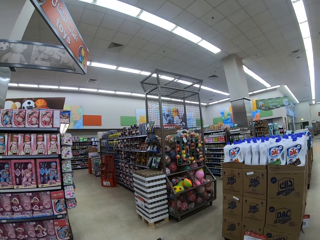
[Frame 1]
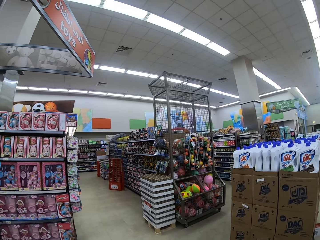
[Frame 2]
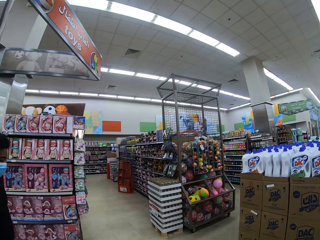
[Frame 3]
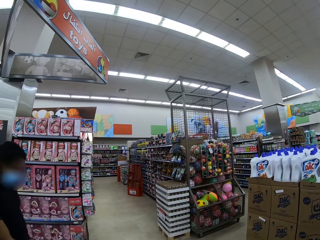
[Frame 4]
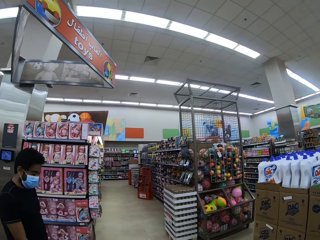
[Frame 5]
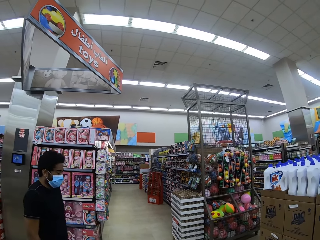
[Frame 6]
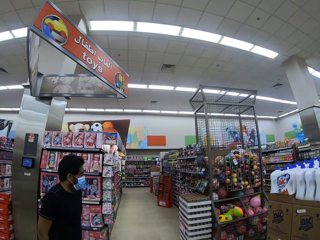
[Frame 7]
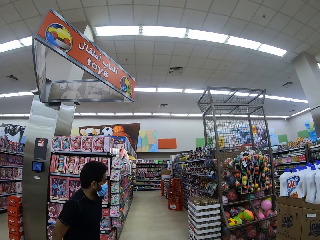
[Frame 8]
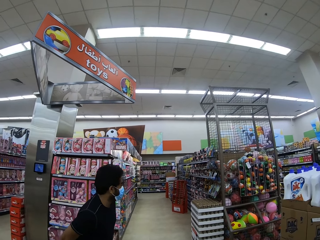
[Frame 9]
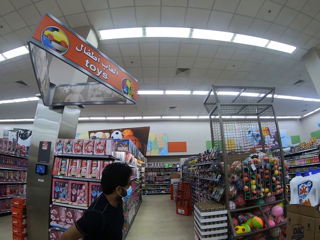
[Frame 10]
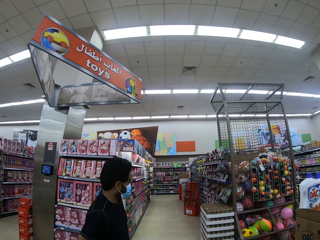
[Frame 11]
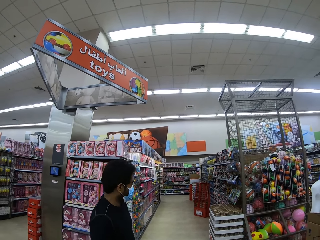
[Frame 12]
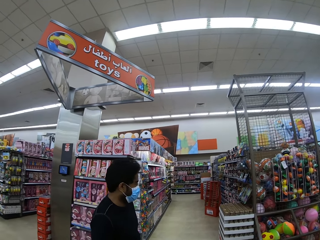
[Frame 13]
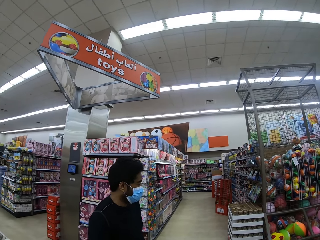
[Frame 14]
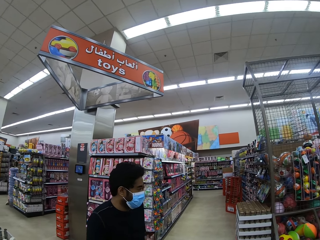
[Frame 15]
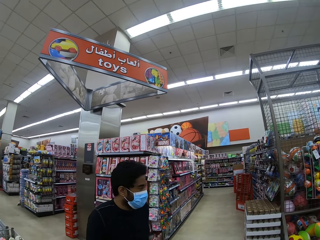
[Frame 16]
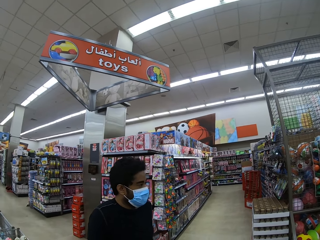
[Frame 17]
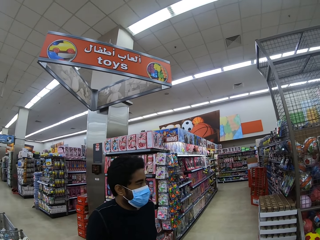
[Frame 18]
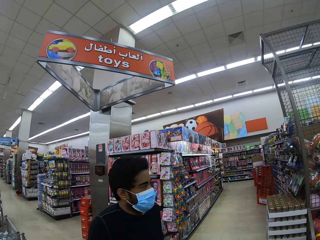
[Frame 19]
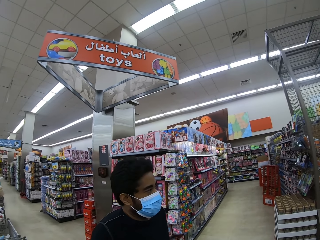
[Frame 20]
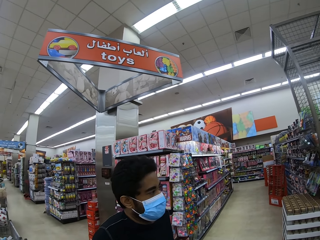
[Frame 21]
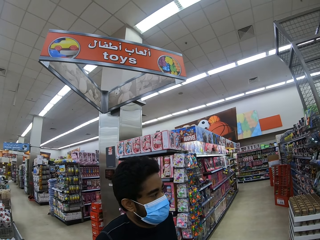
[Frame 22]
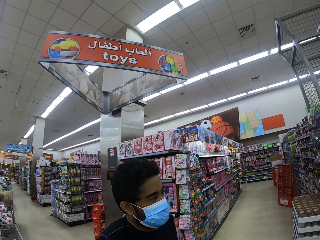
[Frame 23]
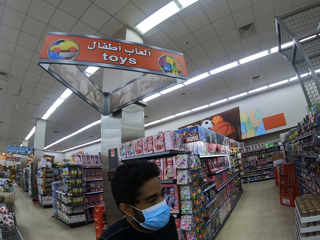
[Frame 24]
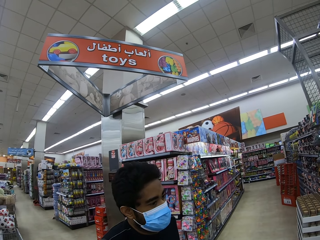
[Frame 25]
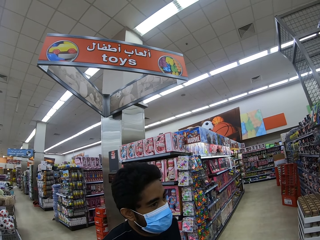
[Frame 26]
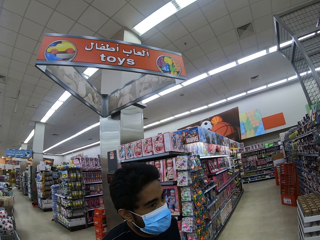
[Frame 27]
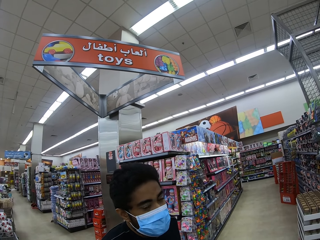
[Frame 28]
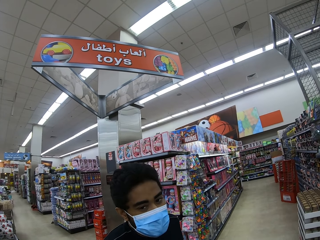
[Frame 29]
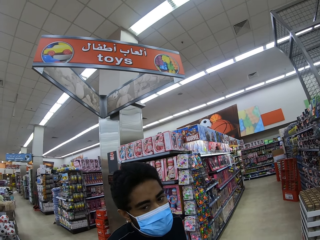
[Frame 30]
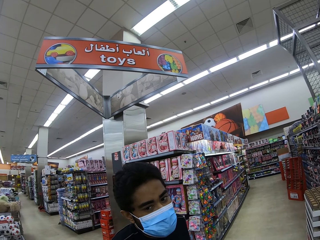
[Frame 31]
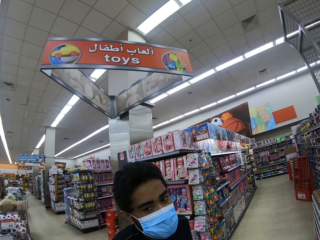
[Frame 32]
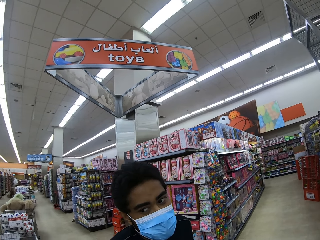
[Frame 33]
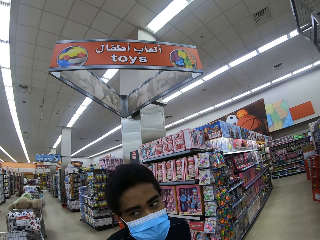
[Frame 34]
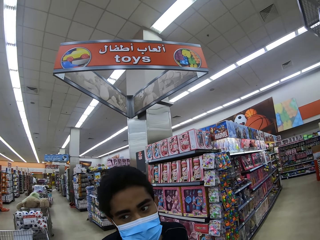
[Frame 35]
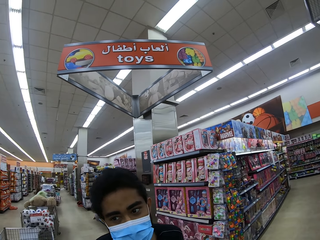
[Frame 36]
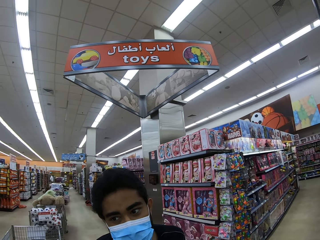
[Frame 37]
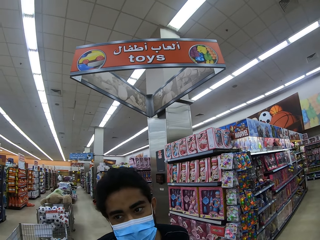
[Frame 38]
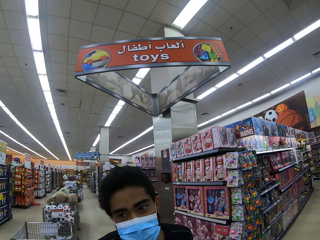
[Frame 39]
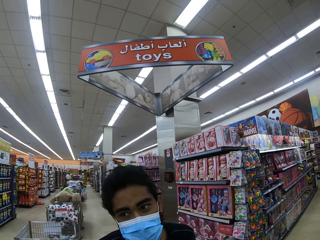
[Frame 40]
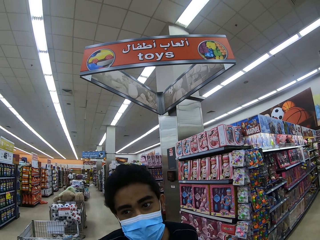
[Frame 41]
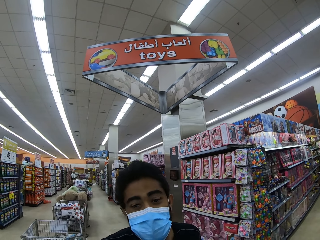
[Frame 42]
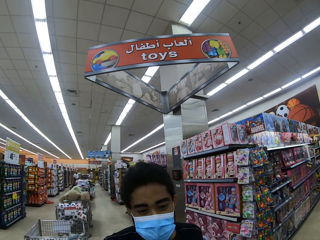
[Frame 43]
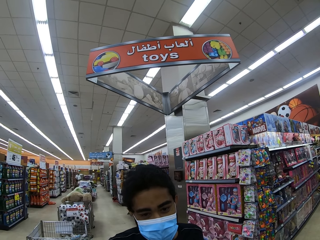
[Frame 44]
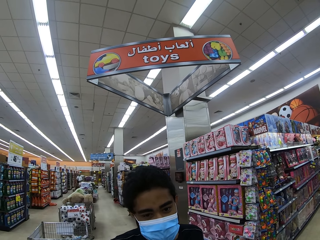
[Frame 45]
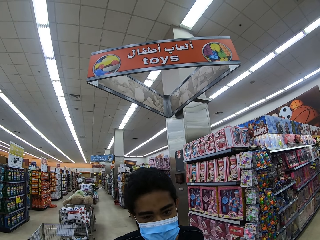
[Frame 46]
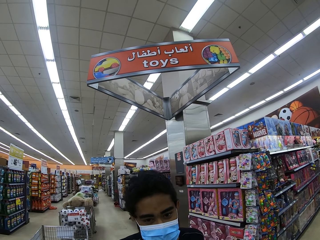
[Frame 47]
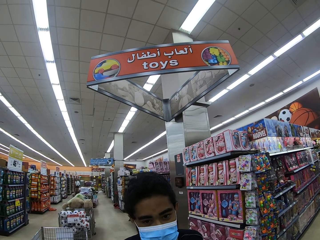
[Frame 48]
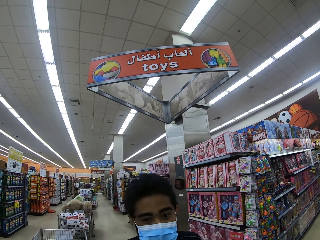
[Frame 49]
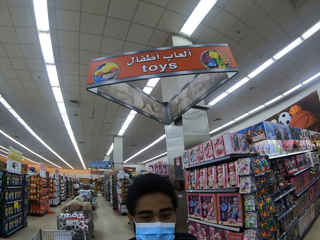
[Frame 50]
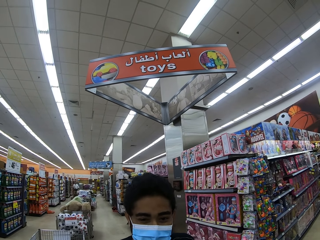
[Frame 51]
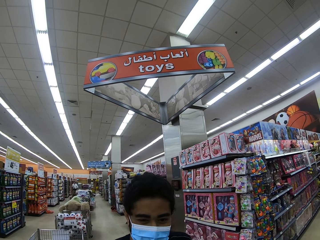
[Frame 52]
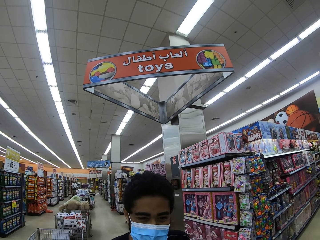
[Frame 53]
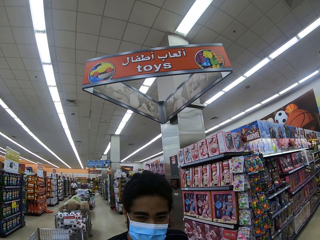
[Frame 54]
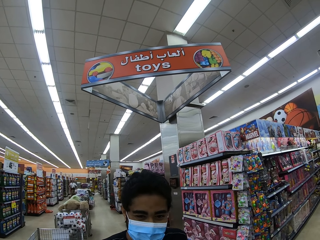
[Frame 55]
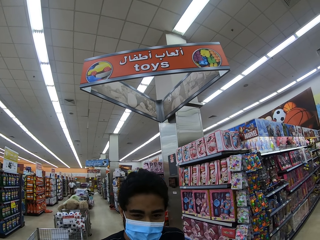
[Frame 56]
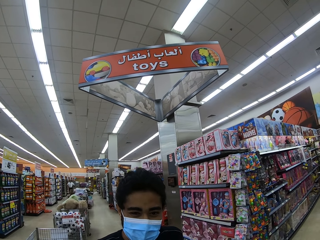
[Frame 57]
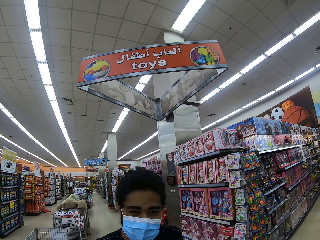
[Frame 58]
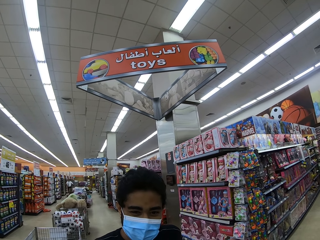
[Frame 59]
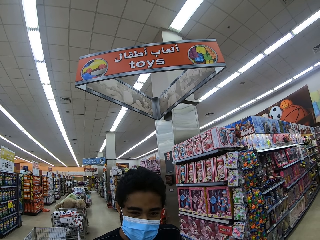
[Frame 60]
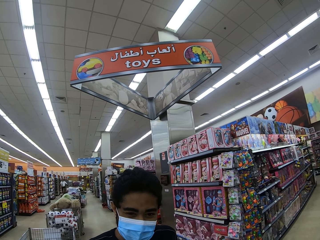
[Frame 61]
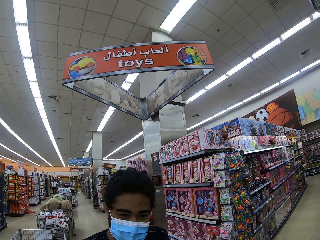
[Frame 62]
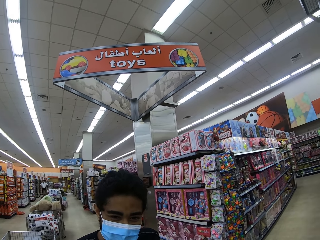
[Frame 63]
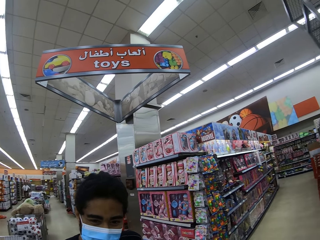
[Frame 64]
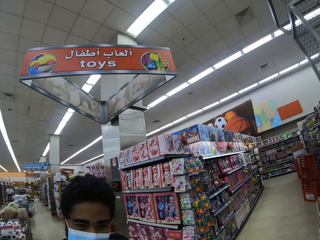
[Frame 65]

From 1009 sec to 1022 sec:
The camera wearer walks around. A man walks around. The camera wearer looks around. The man nods his head. The camera wearer looks around. The man nods his head.

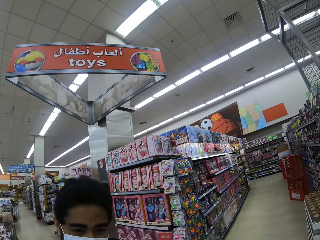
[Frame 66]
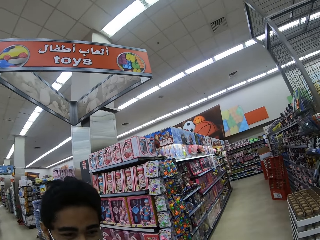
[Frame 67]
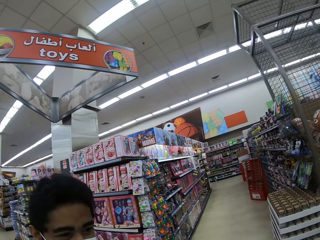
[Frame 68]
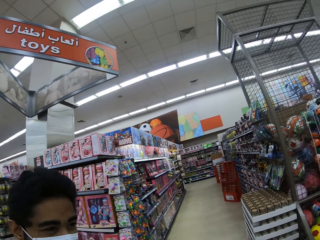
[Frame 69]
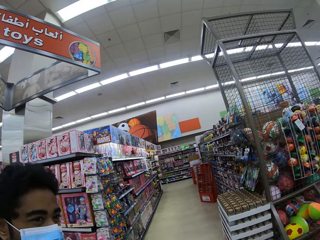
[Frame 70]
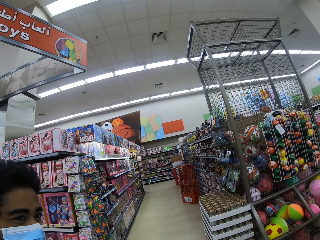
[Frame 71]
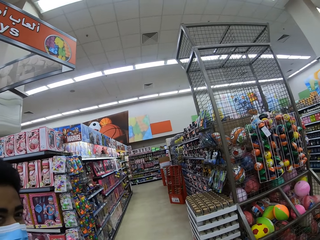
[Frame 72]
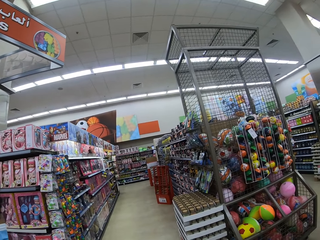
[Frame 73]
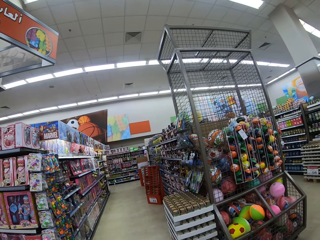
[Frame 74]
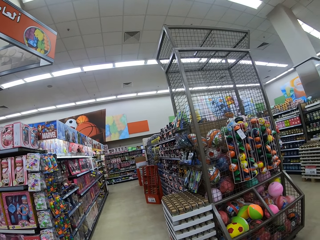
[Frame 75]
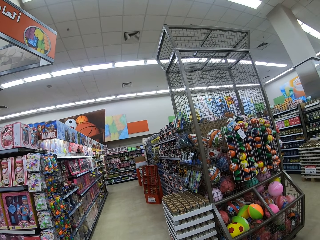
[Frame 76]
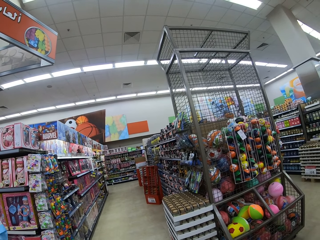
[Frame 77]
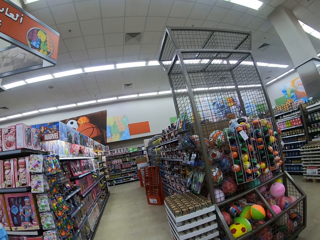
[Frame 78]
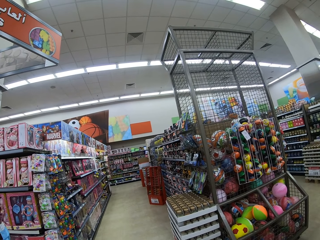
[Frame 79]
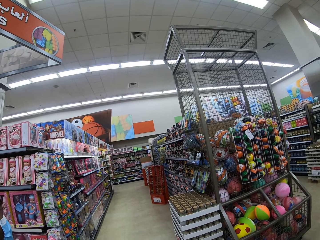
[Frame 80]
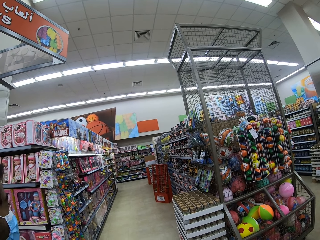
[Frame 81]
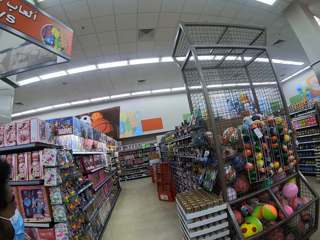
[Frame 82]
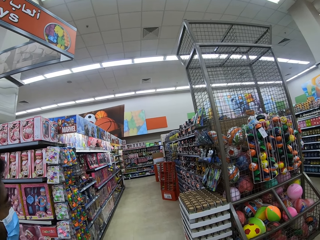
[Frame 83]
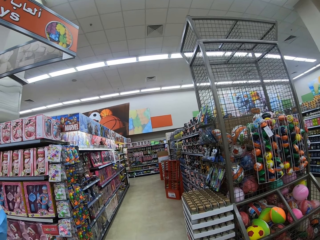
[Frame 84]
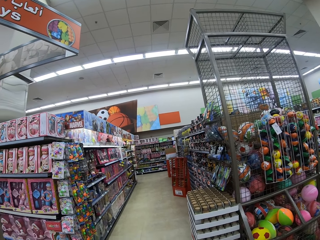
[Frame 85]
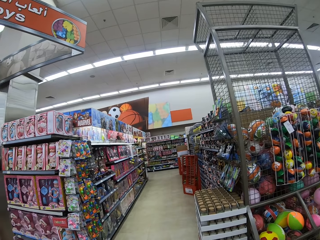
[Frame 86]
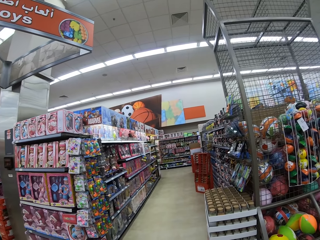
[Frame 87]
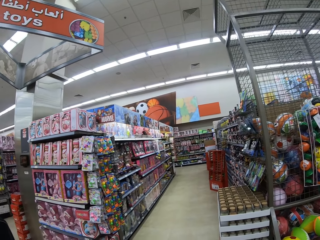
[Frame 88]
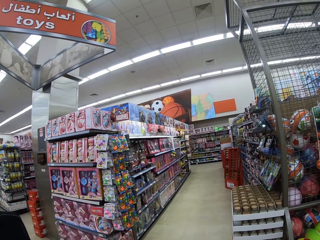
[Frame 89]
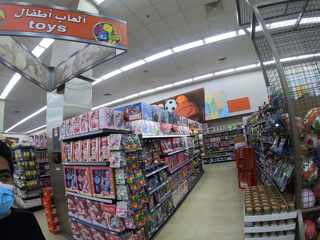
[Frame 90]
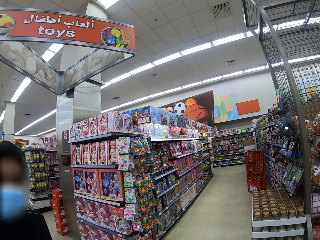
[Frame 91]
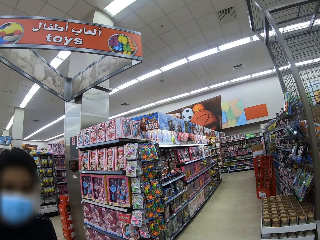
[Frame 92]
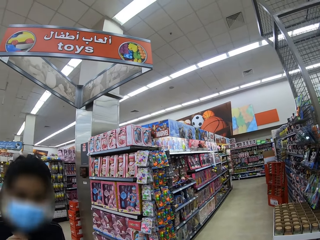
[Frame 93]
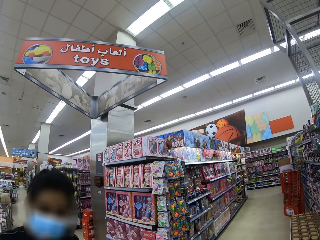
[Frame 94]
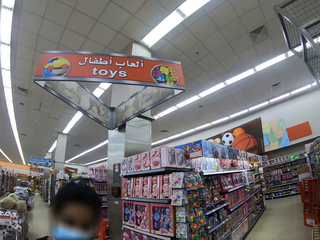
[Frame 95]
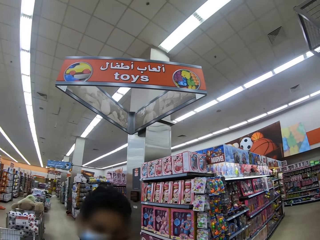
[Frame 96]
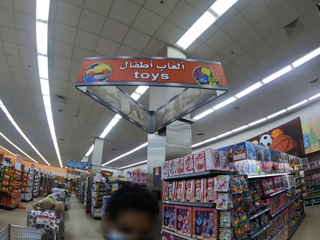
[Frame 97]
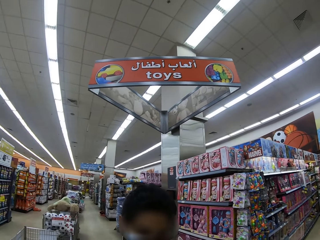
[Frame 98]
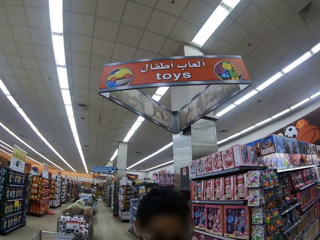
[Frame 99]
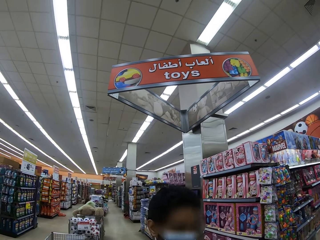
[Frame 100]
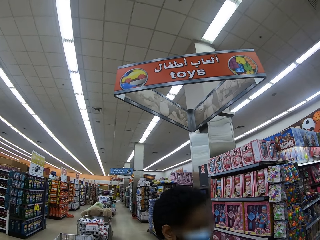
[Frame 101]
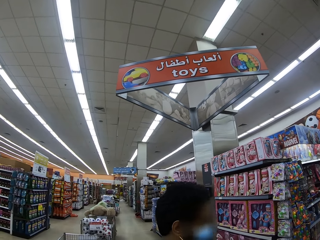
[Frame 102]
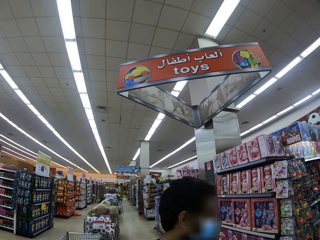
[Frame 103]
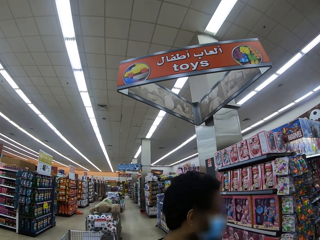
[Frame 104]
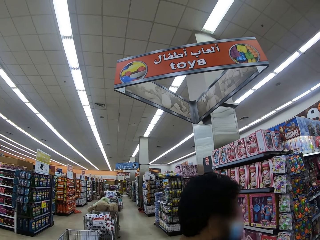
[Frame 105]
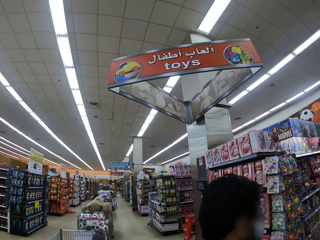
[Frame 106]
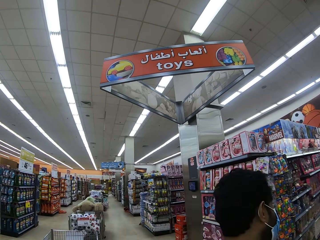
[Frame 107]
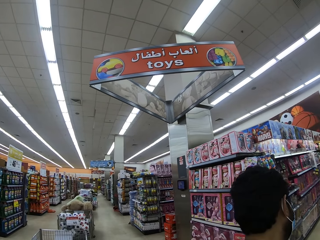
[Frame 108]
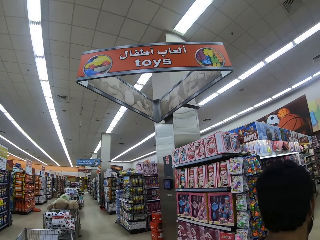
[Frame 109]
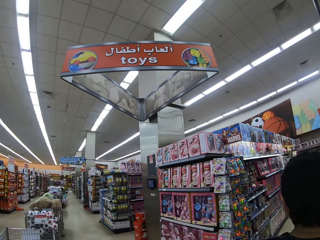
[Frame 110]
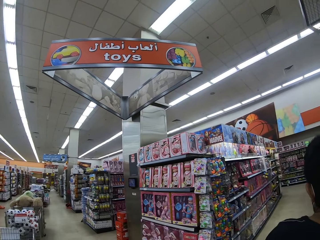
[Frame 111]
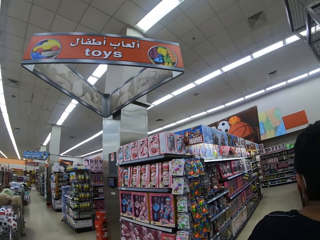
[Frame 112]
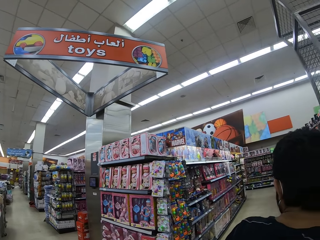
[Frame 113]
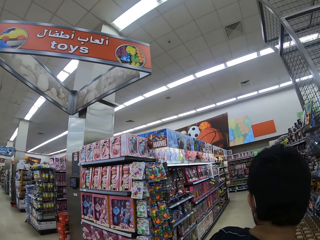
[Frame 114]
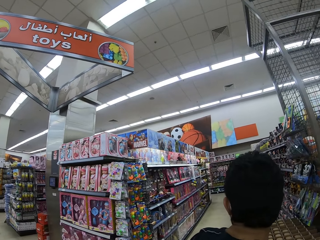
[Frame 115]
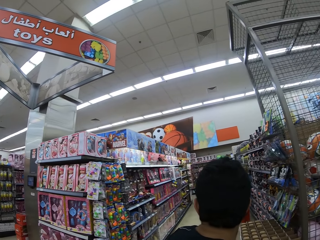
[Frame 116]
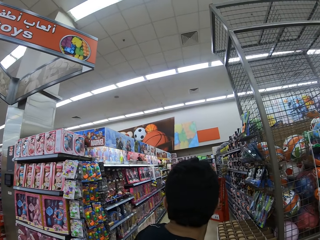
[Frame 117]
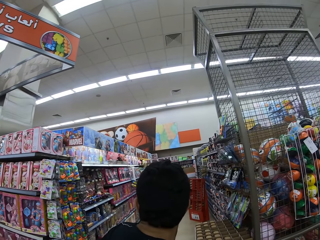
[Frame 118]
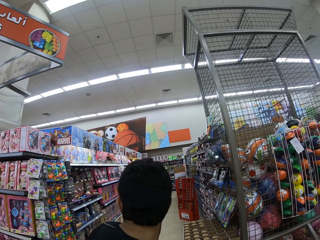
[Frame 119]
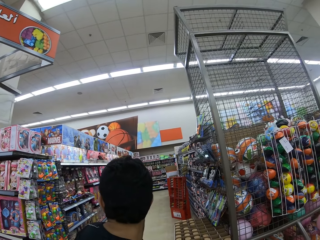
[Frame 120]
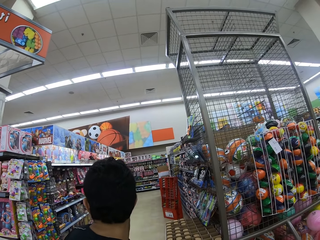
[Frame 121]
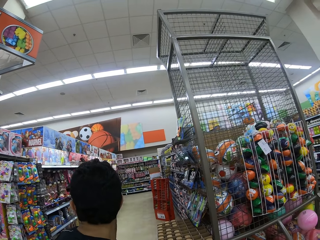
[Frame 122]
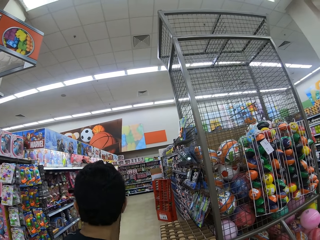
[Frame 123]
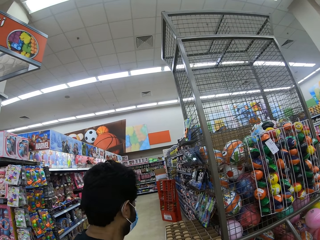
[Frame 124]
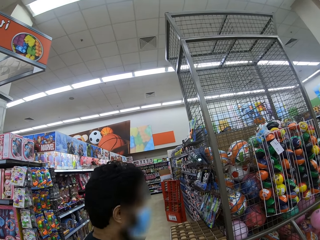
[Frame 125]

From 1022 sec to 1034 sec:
The camera wearer looks around. A man nods his head. The man walks around.
